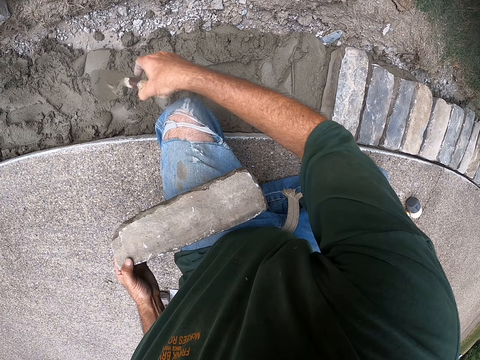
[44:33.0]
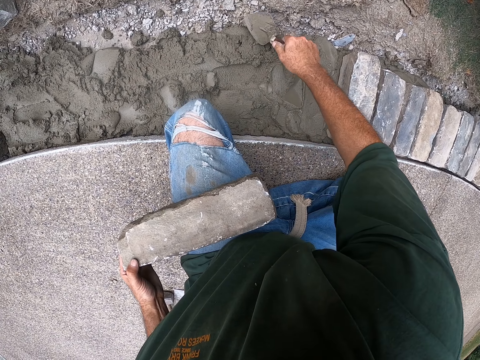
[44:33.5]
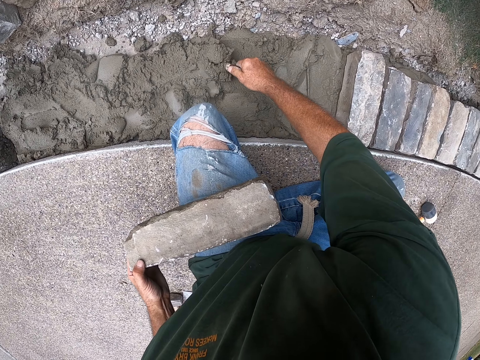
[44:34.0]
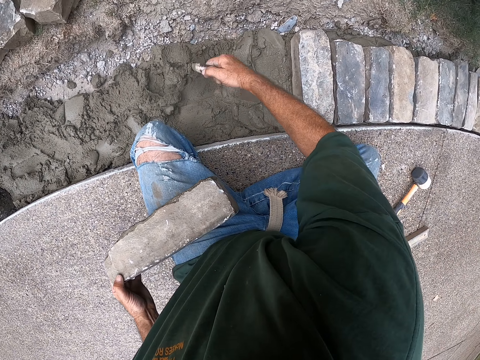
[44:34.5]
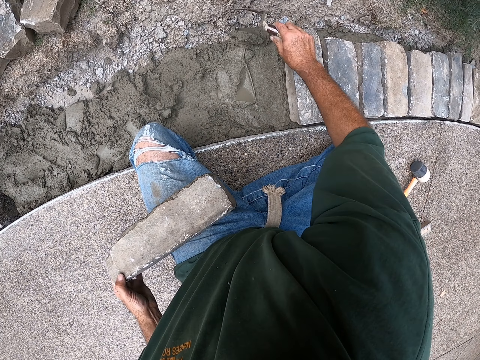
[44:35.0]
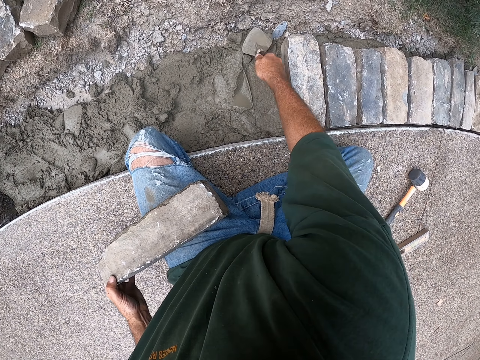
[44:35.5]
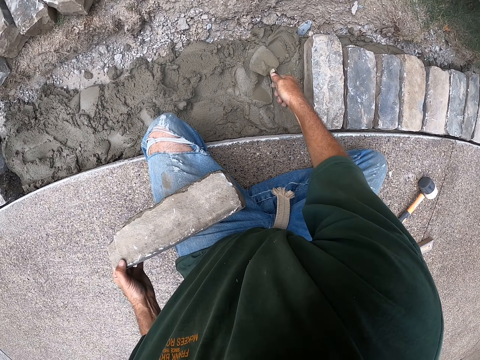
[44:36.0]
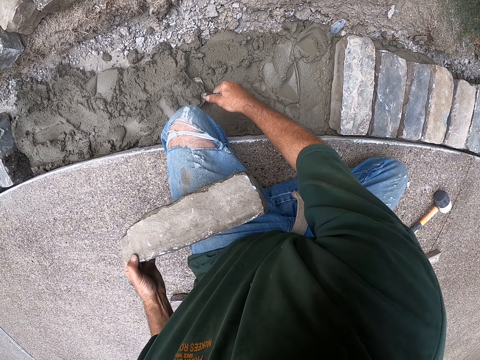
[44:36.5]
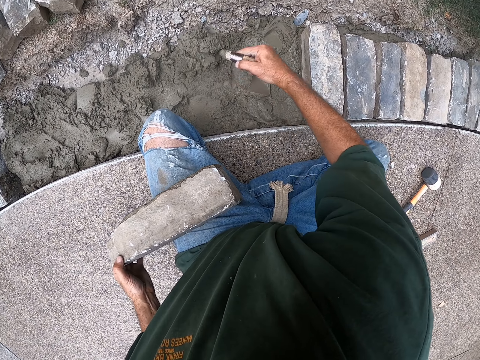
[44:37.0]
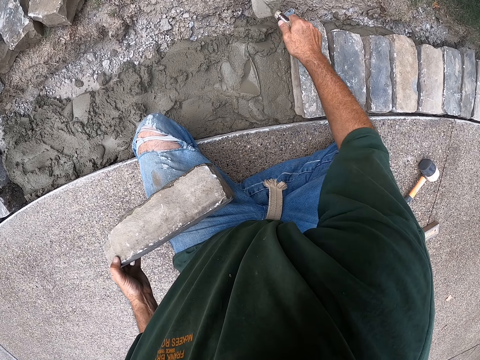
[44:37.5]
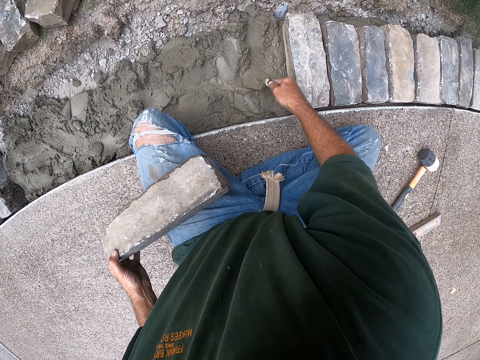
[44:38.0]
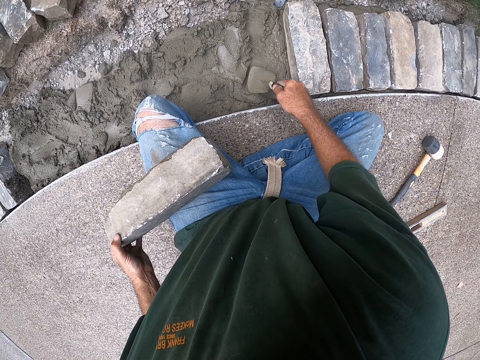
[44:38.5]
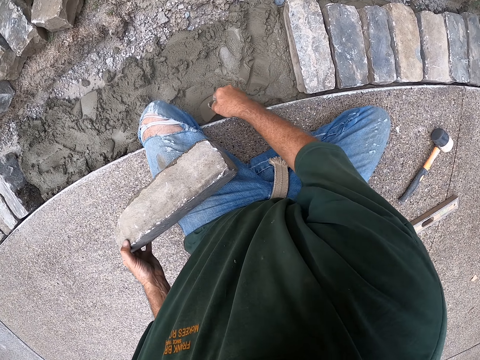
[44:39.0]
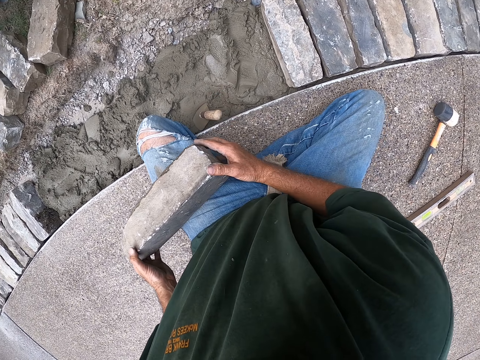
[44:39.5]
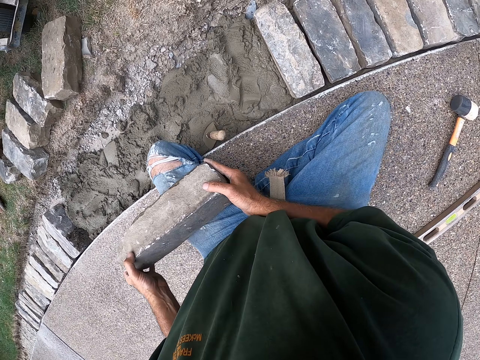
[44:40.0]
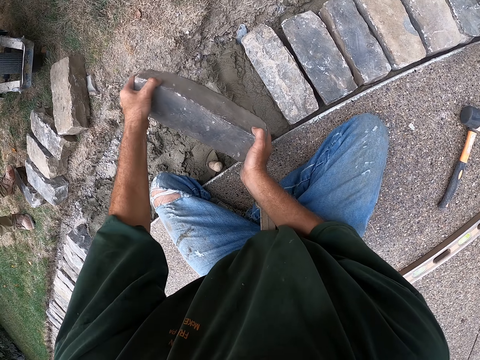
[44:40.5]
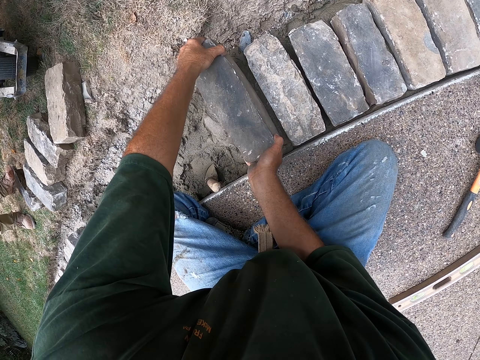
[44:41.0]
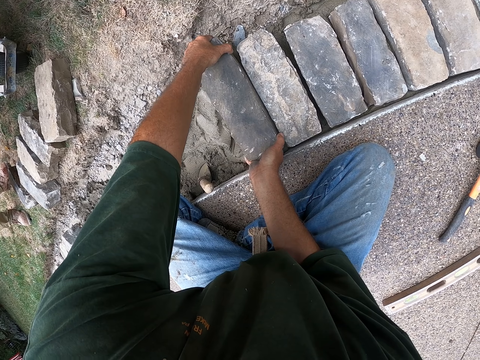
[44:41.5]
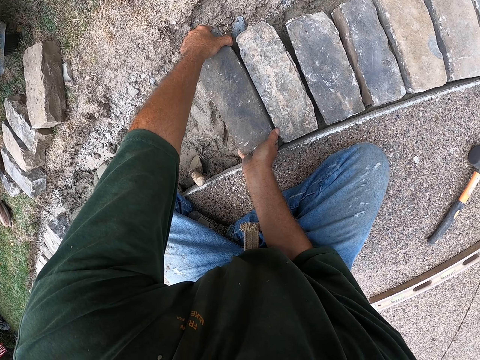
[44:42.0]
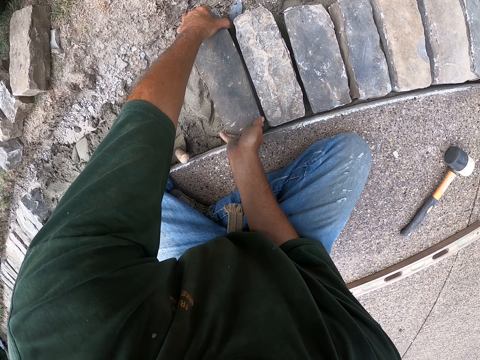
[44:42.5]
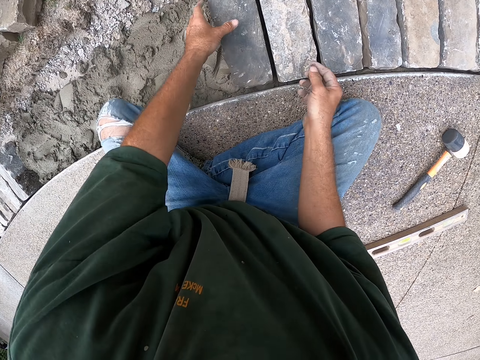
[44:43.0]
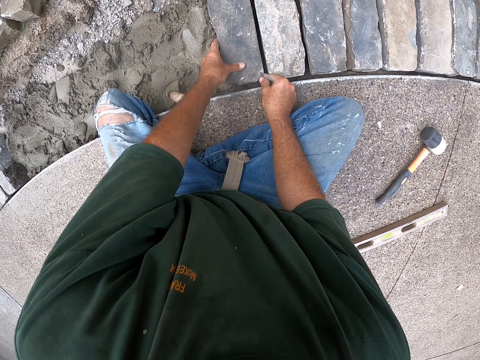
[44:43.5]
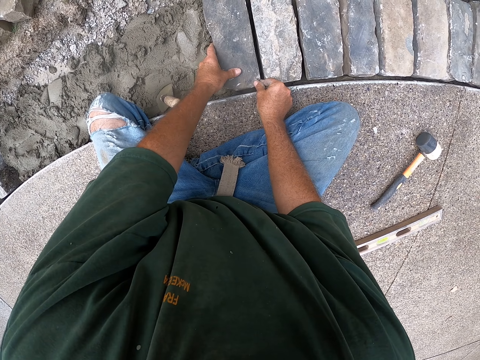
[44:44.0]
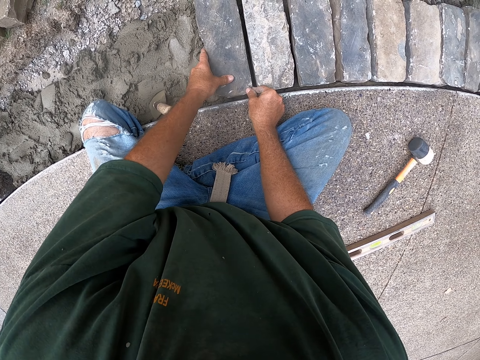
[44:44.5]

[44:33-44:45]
The camera wearer picks up a trowel. They scoop concrete with the trowel. They put down the concrete. They press the concrete with the trowel. They scoop the concrete with the trowel. They put down the concrete. They smoothen the concrete with the trowel. They put down the trowel. They pick a brick with hands. They put down the brick on the concrete.

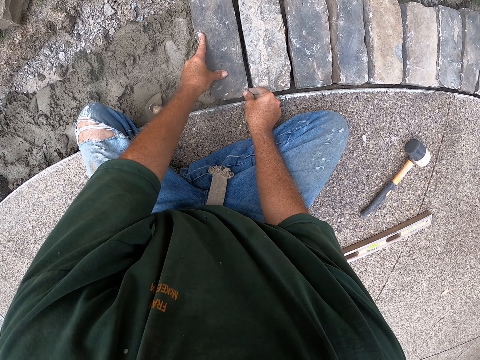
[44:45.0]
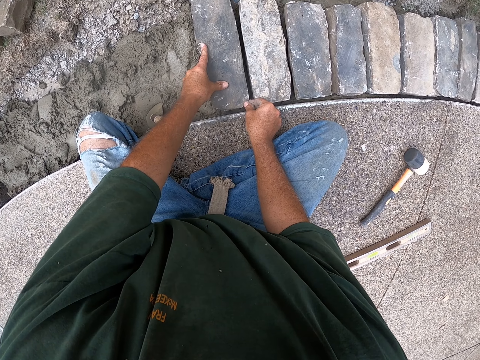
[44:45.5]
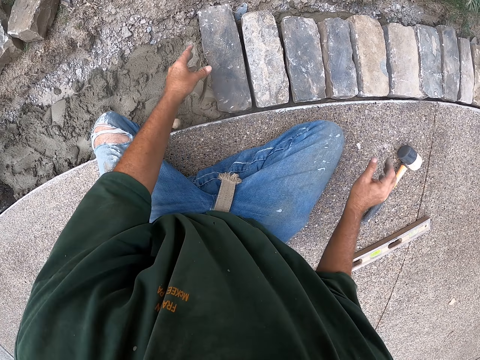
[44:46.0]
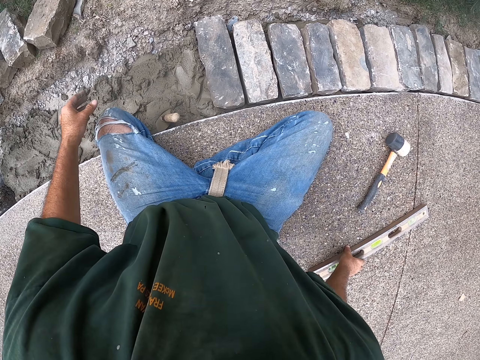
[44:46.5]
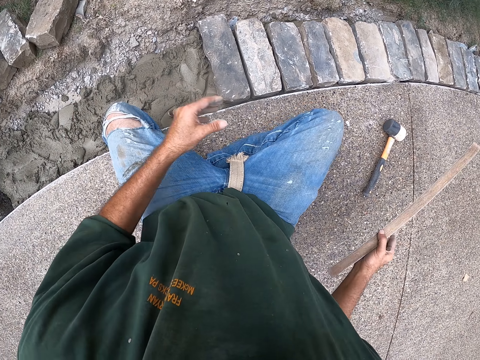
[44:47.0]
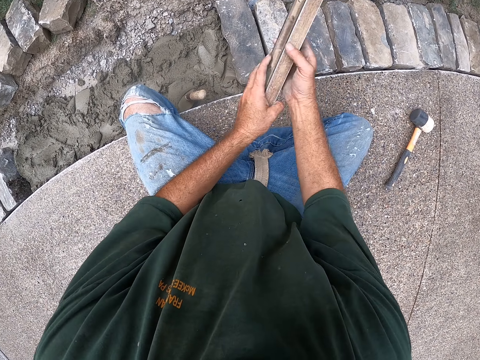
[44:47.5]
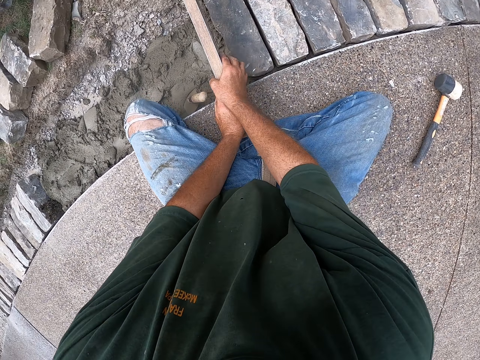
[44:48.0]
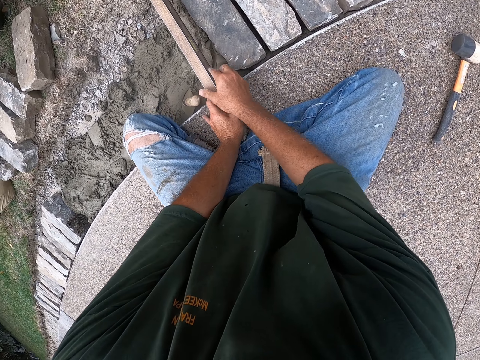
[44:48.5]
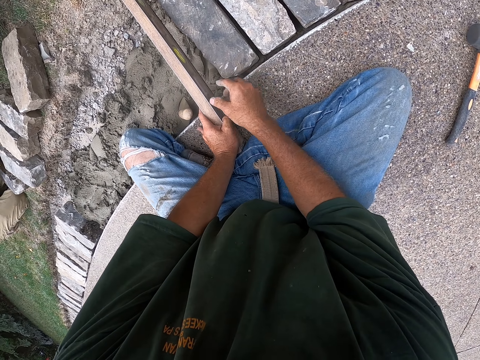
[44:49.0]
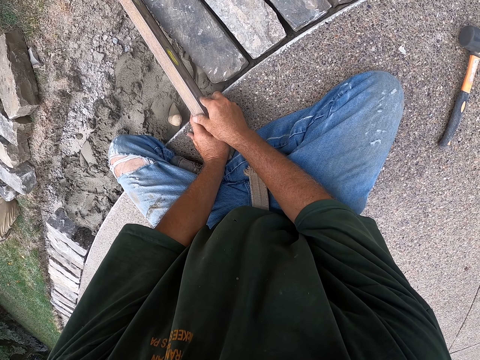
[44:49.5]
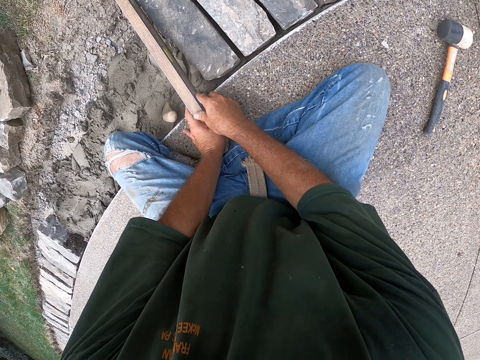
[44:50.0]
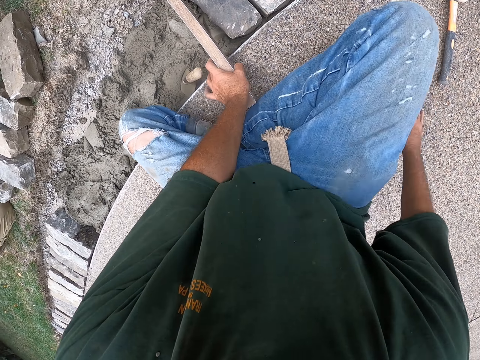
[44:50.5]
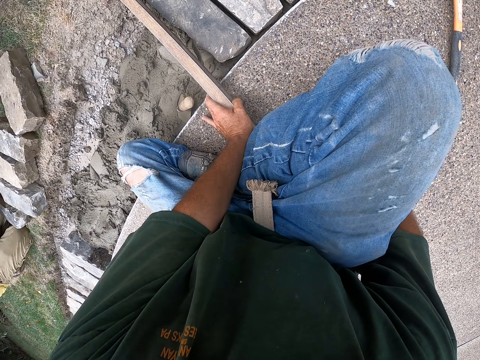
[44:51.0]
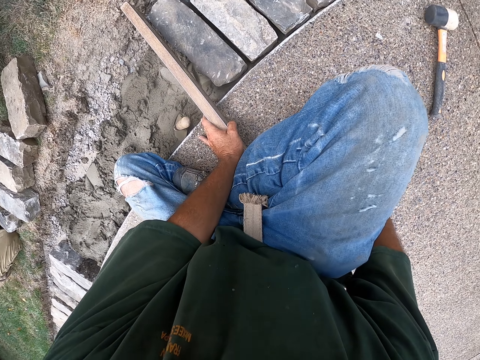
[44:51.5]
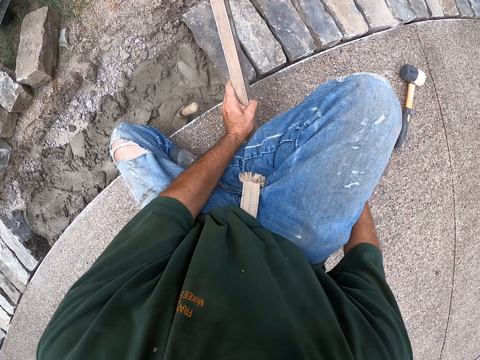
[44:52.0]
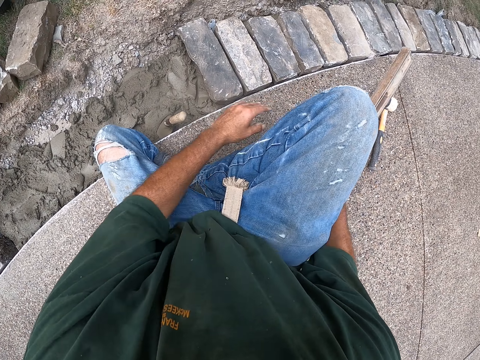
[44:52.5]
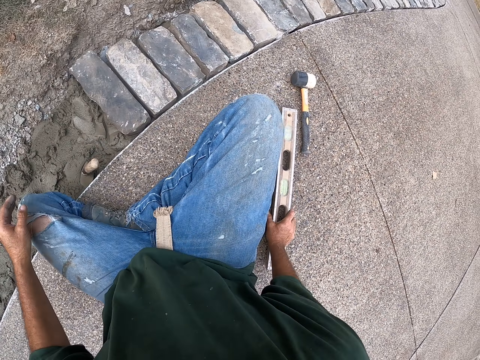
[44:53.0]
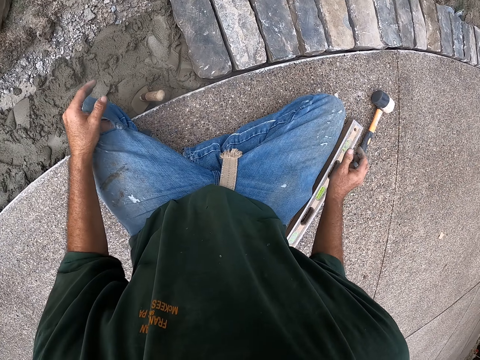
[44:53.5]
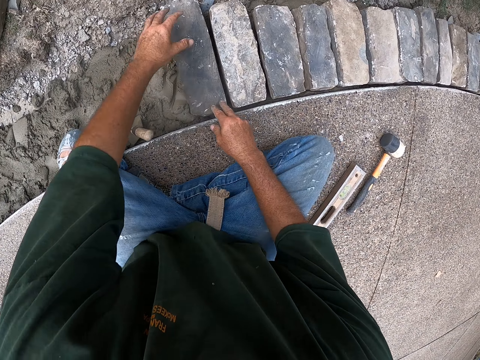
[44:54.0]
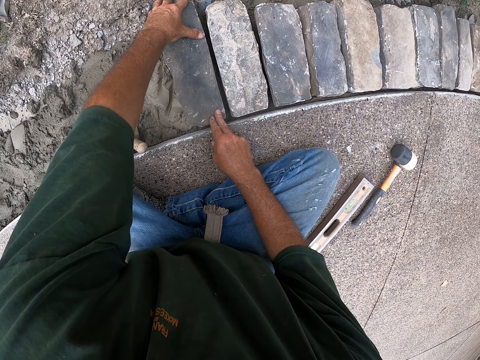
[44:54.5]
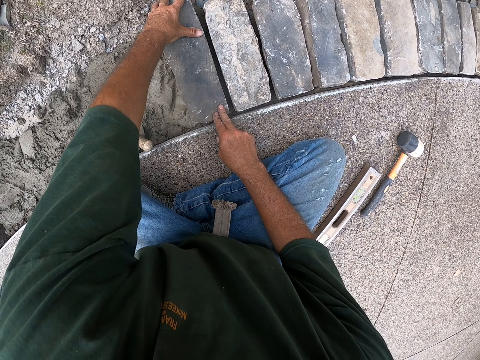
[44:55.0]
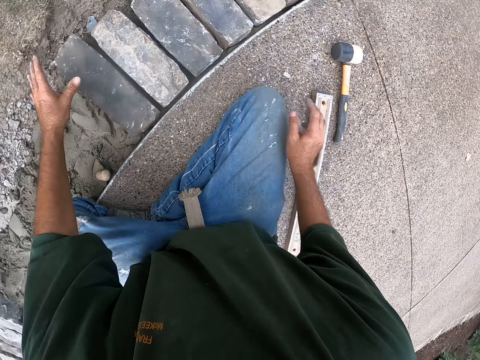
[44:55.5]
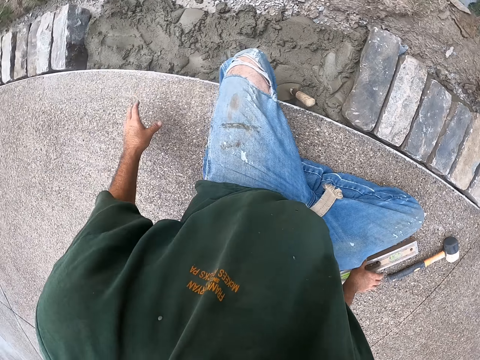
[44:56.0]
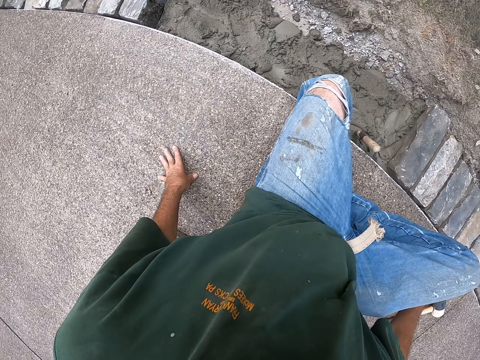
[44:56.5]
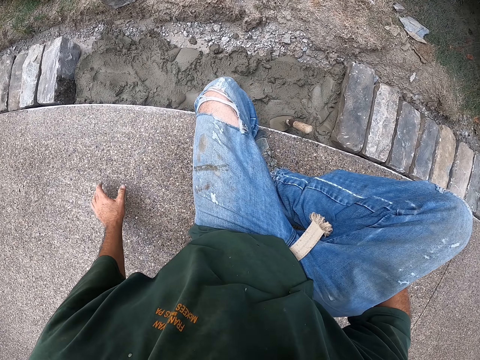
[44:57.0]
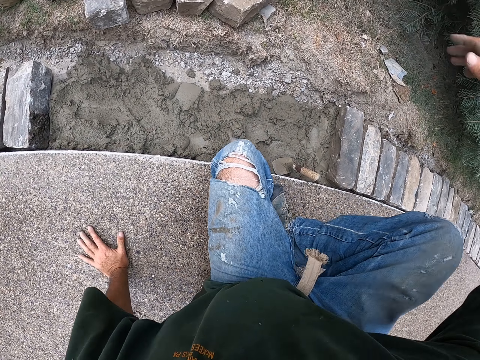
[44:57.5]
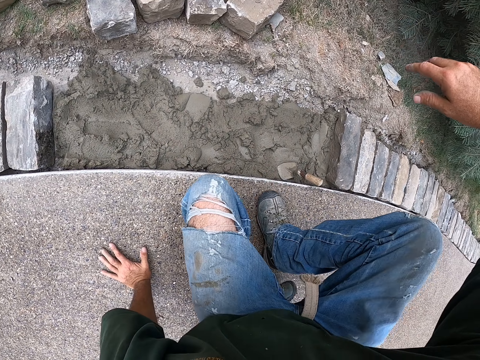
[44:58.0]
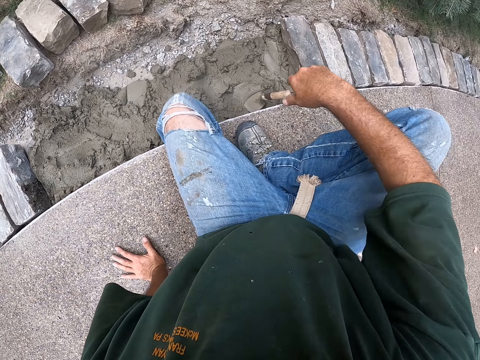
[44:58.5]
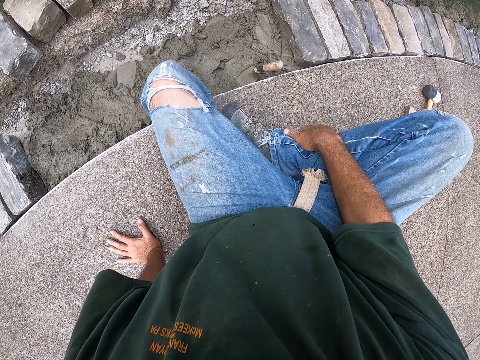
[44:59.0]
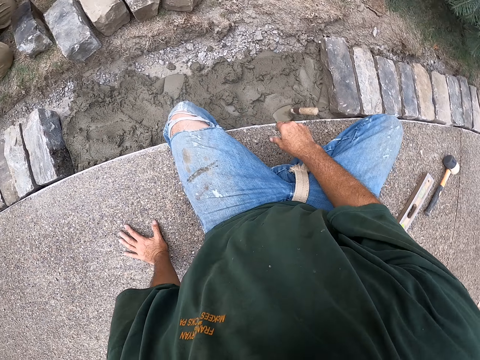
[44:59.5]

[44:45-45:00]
The camera wearer presses a brick with hands. He picks a spirit level. He holds the spirit level with hands. He levels the bricks with the spirit level. He moves a leg. He switches the spirit level to the other hand. He puts down the spirit level. He touches the bricks. He moves a brick with hands. He moves his body. He moves on the floor. He moves the leg with a hand.
